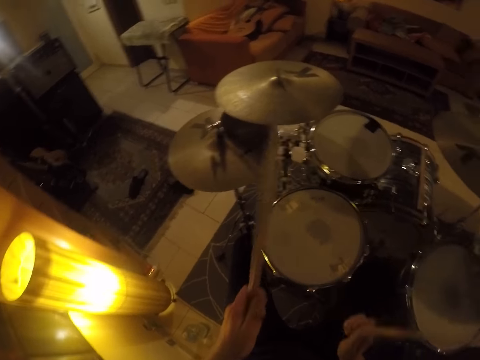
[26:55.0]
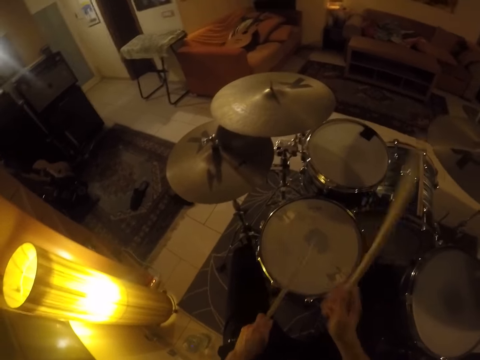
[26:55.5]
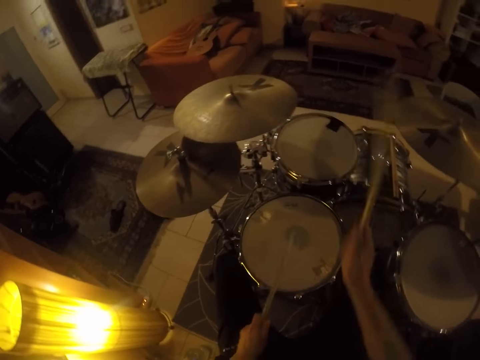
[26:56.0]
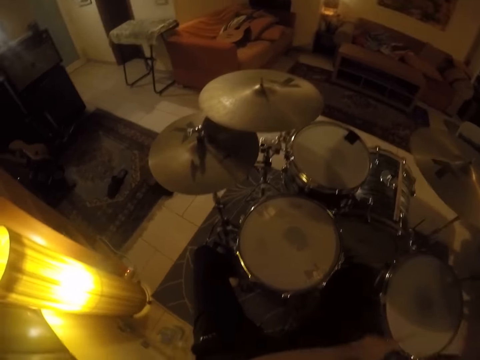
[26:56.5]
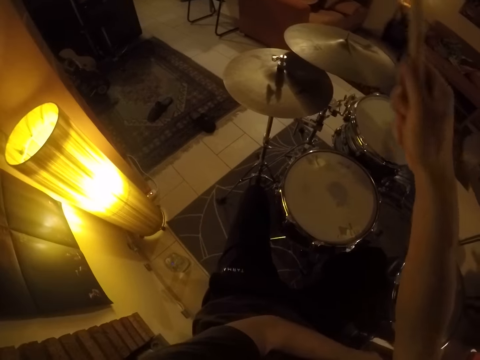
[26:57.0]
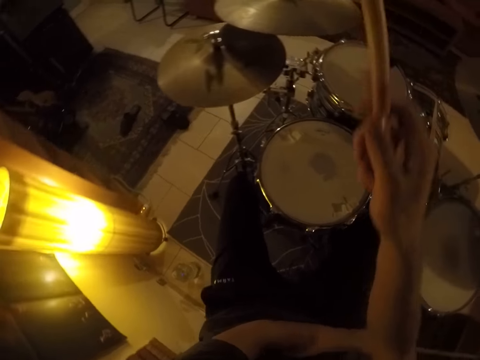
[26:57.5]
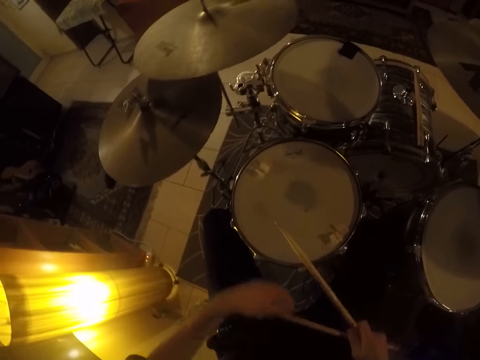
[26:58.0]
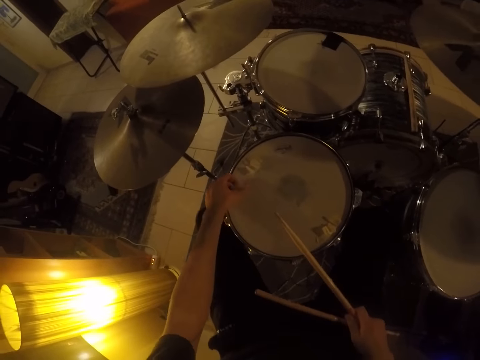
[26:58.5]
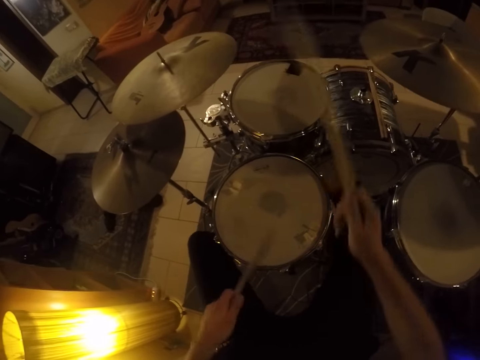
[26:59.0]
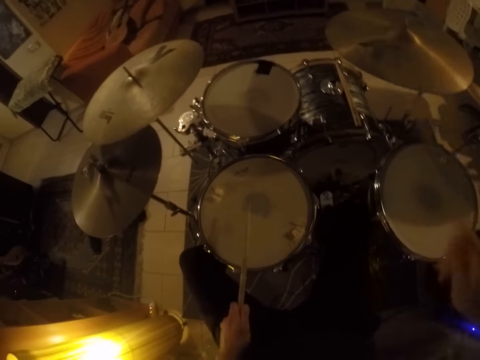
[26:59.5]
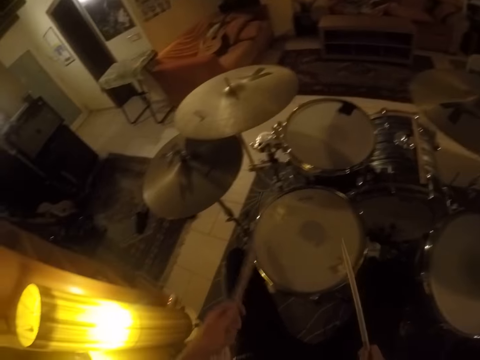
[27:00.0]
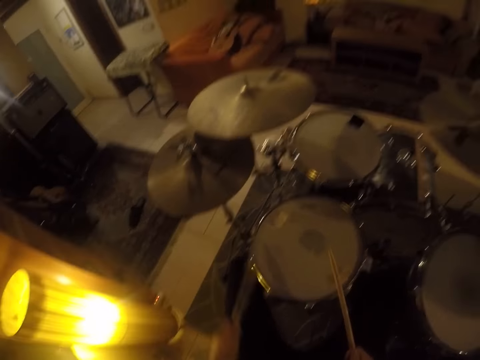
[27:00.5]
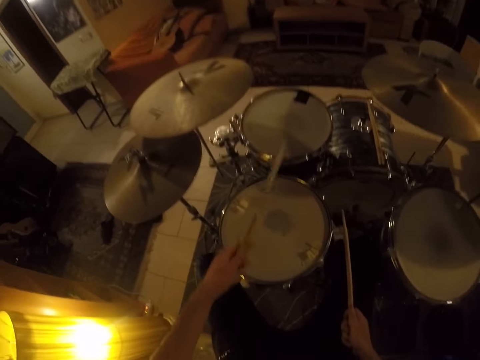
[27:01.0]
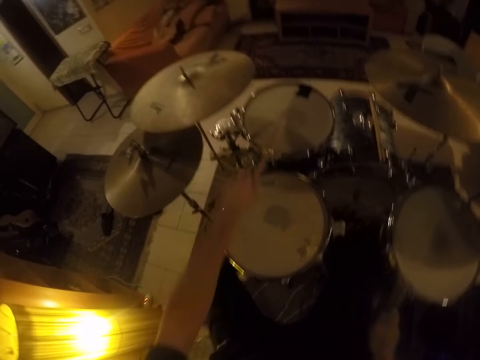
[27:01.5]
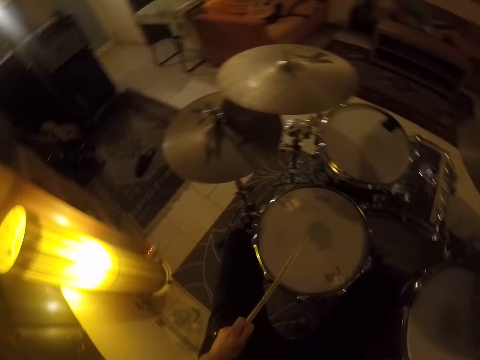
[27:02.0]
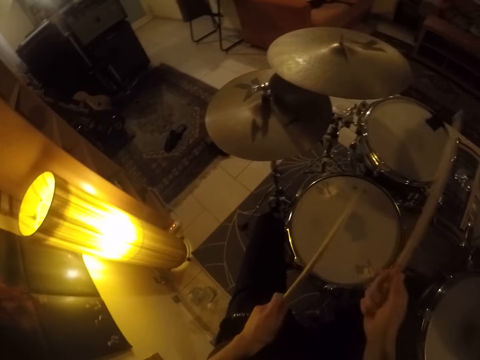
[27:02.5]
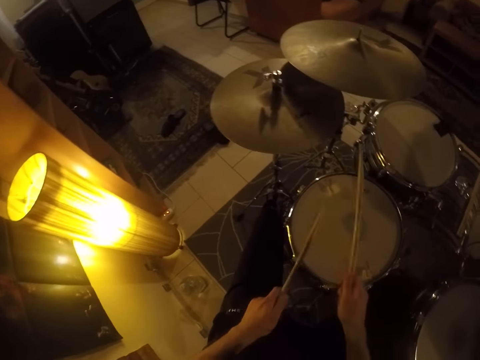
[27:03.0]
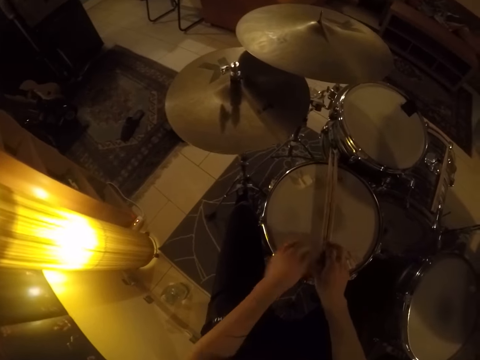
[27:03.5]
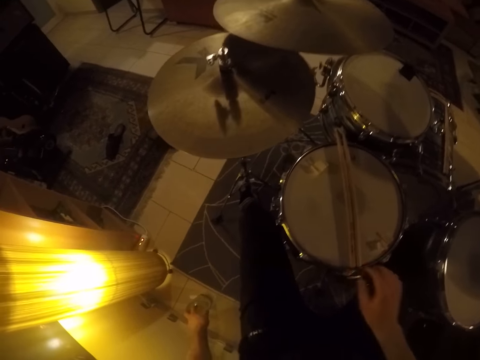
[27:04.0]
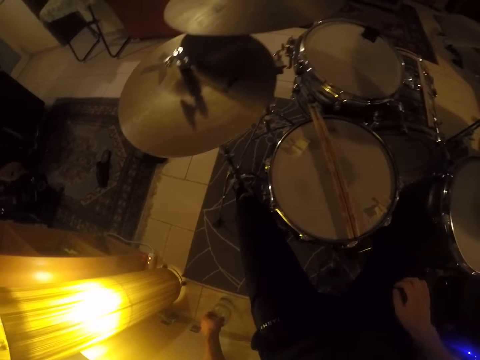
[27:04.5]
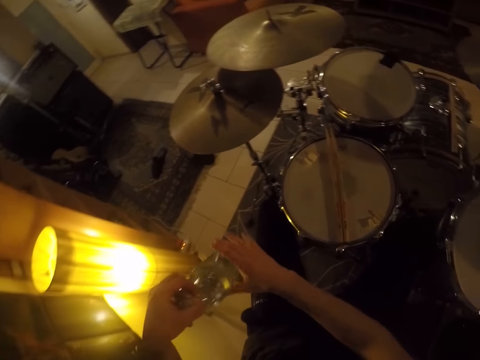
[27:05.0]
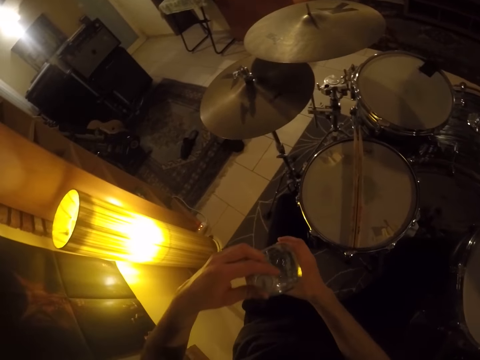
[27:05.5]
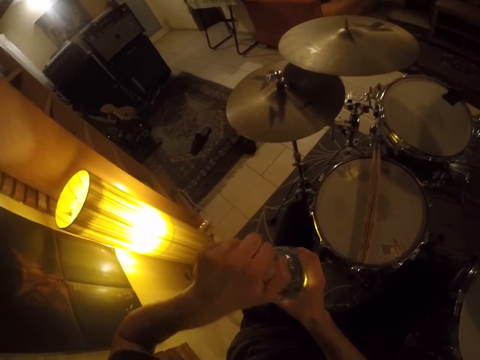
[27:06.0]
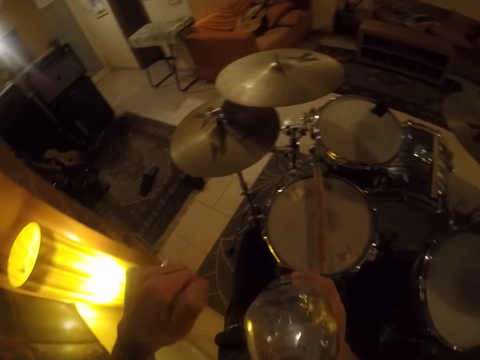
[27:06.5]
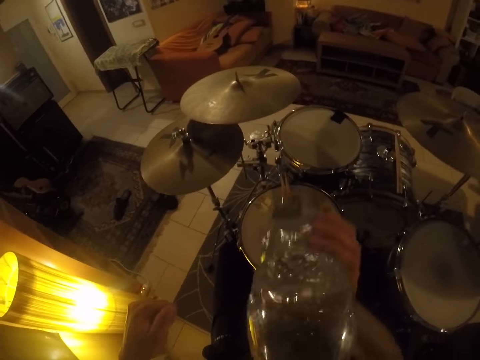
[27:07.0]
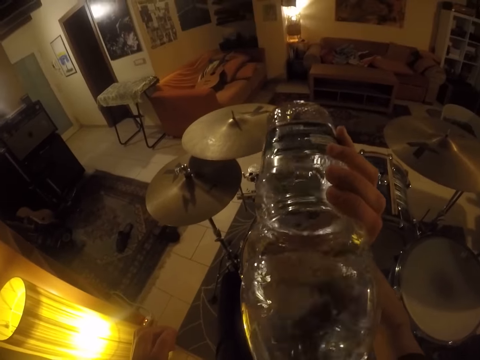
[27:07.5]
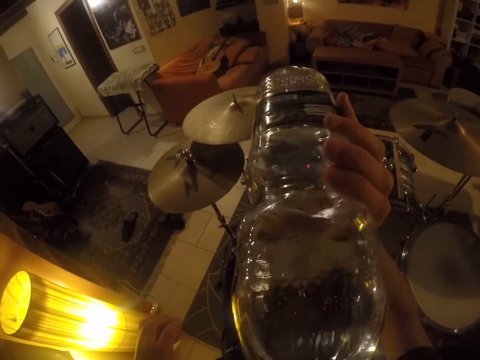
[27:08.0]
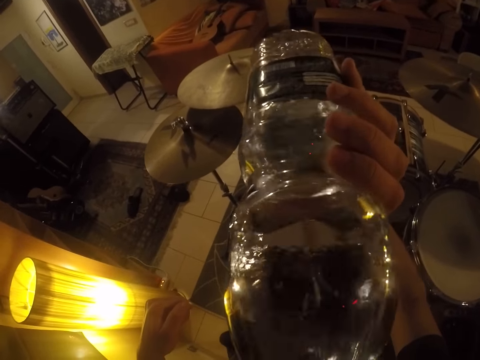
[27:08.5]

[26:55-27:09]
The camera wearer moves the hand. He removes something from the drum. He holds the drum with his left hand. He takes the drum stick. He drums with the sticks in both hands. He puts the drum sticks on top of the drum with both hands. He picks up a bottle of water from the floor with his left hand. He holds the bottle with his right hand. He removes the cover of the bottle with his left hand. He drinks water from the bottle in his right hand.

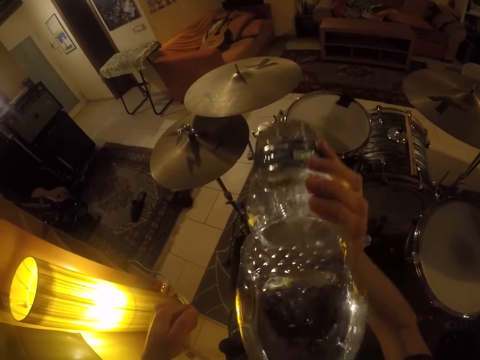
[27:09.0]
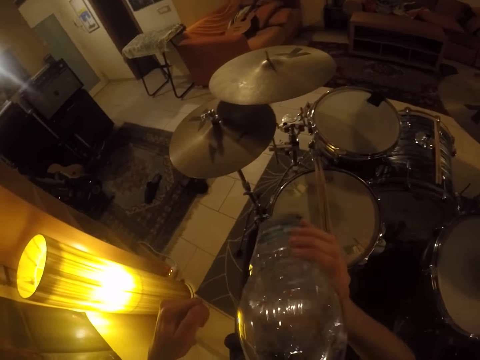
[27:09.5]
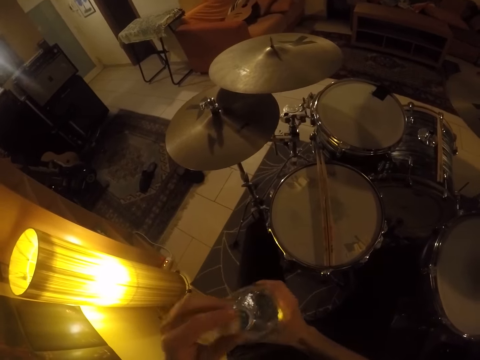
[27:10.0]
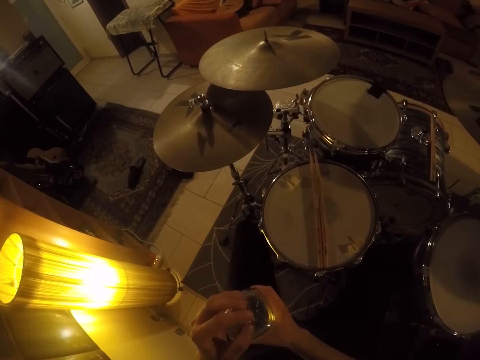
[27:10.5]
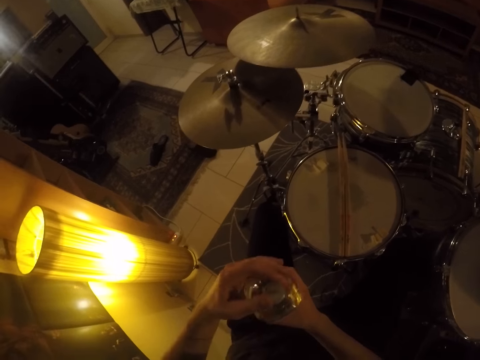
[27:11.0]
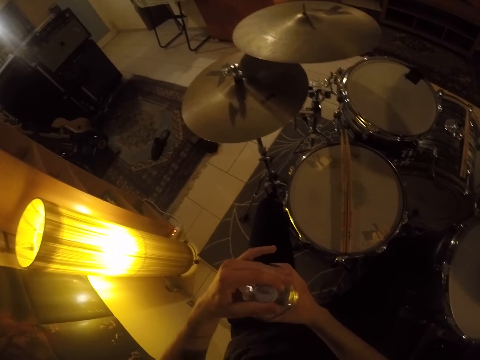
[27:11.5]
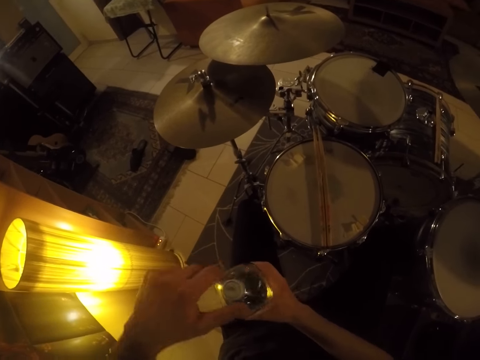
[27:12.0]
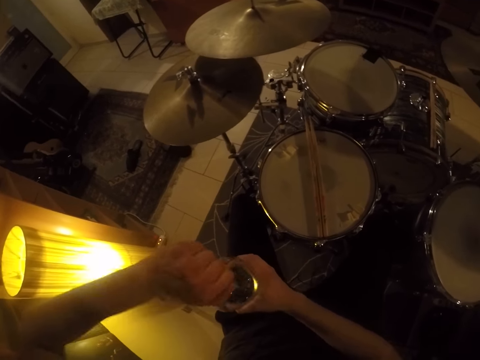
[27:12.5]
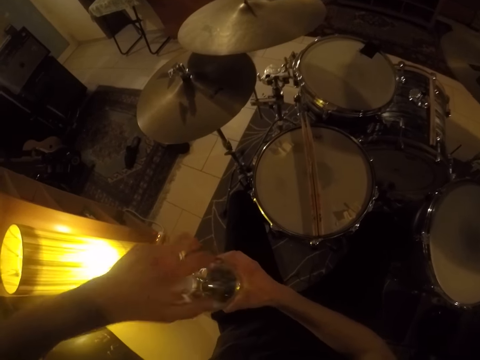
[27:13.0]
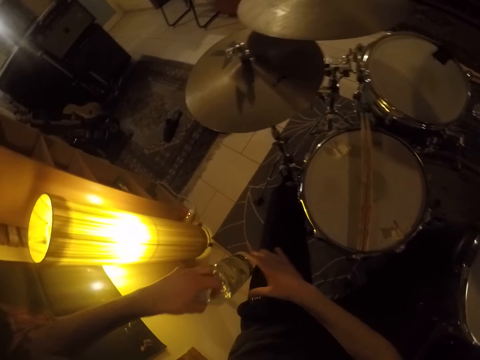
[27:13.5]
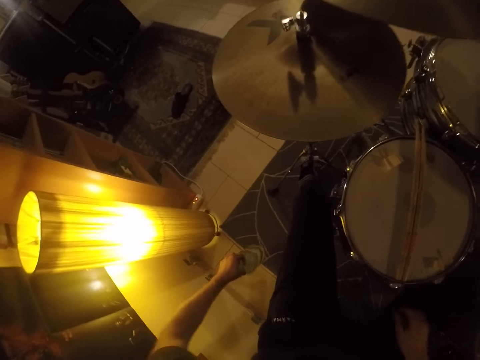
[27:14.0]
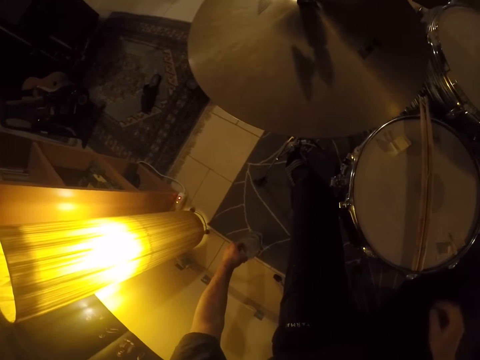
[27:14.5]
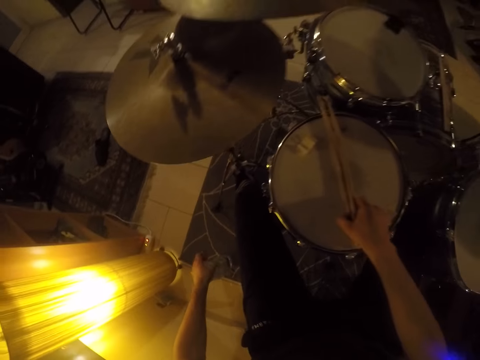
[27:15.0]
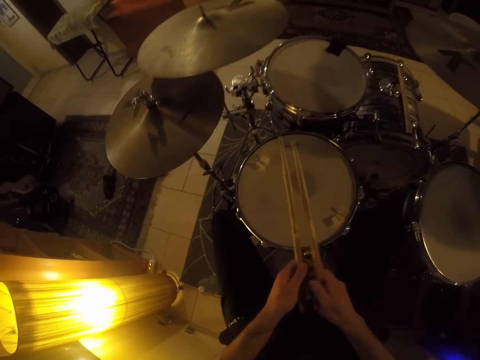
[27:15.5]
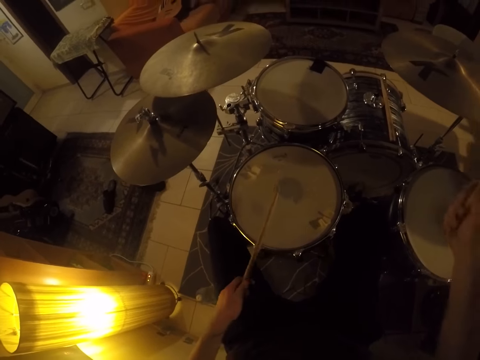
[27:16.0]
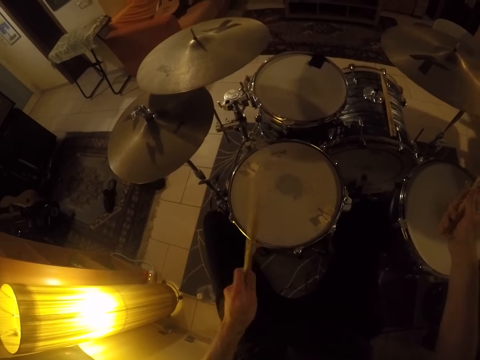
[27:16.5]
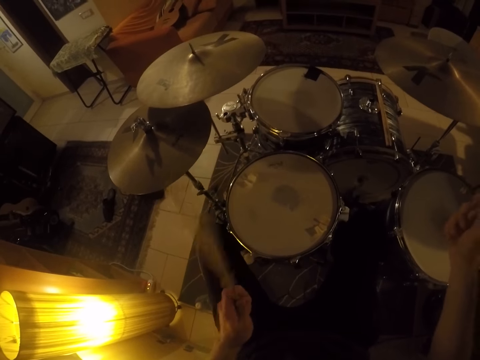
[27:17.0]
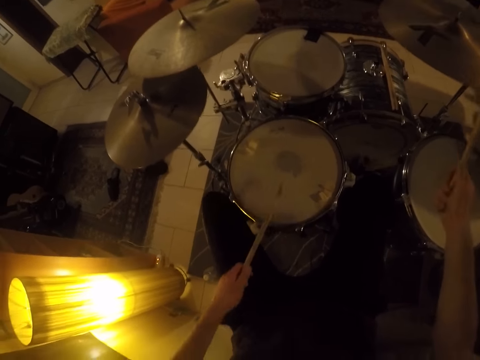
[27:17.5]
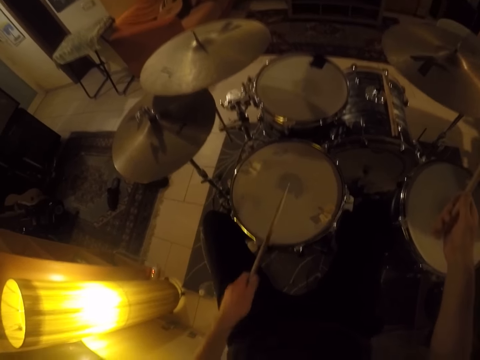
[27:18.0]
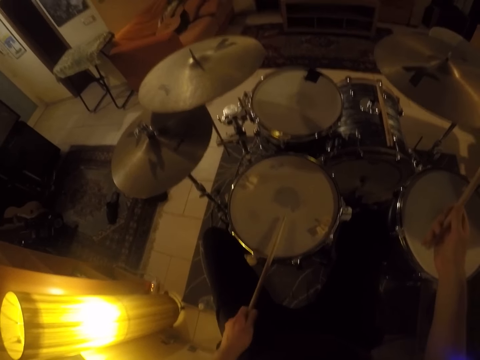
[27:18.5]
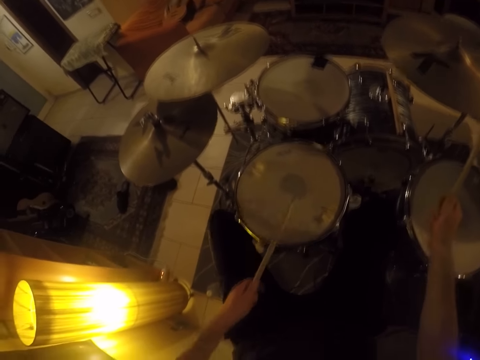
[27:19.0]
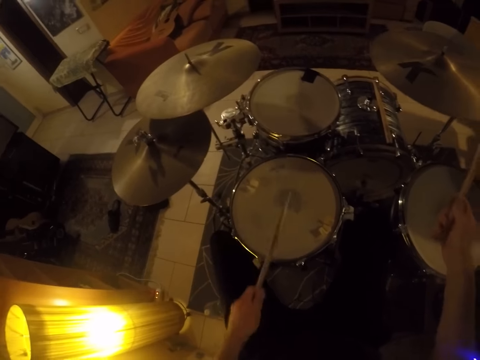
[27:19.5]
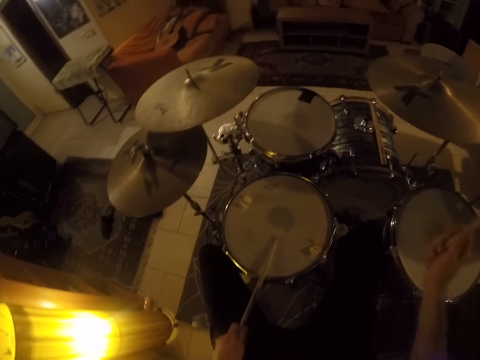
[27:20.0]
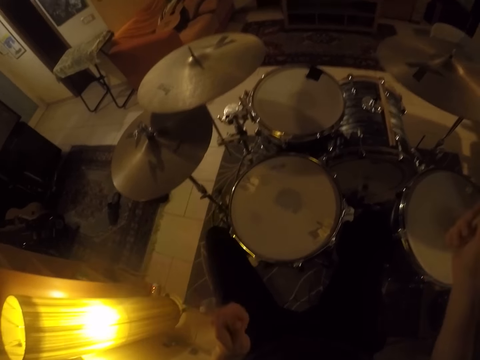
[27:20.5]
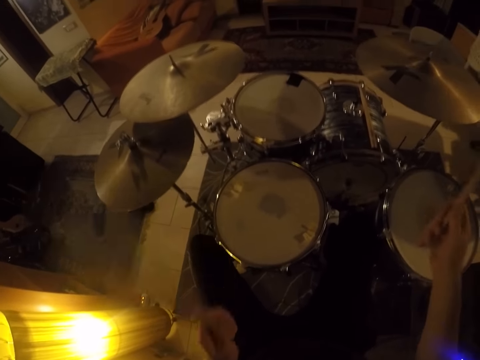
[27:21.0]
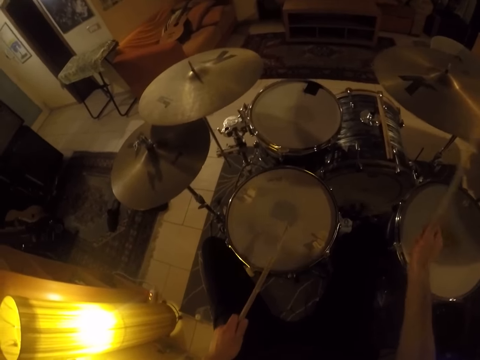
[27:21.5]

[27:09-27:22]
The camera wearer closes the bottle with the cover or lid in his left hand. He tightens the lid. He puts the bottle on the floor with his left hand. He picks up the sticks from the drum with his right hand. He passes a stick from his right hand to his left hand. He beats the drum set with the sticks in both hands.
